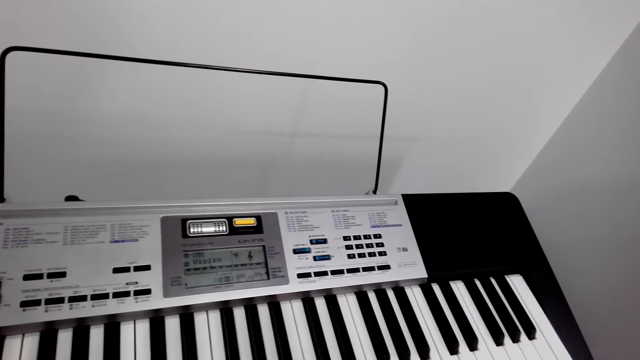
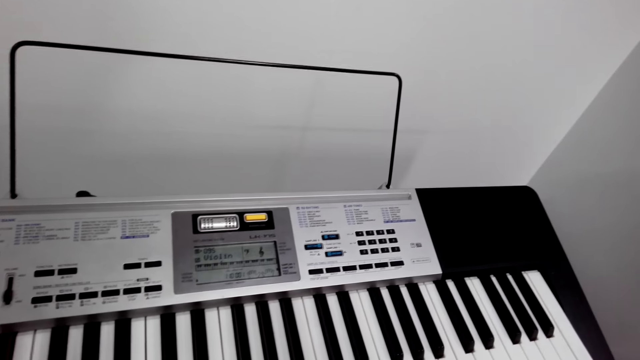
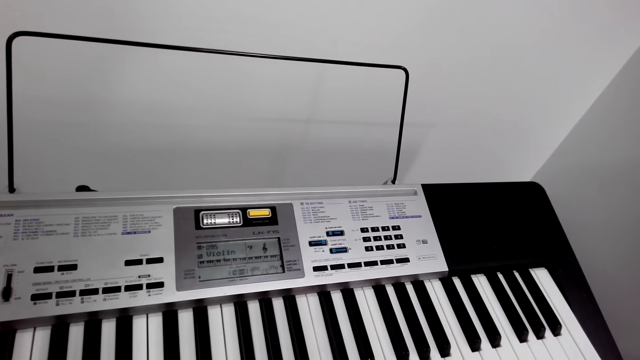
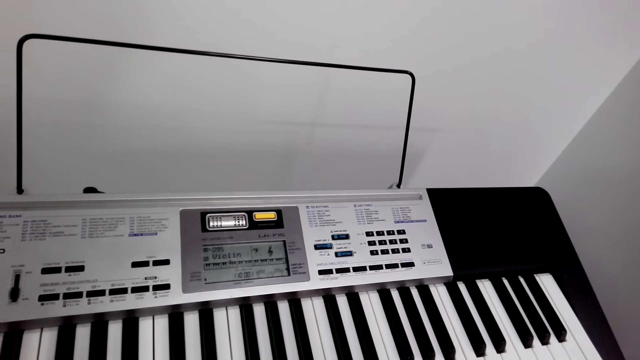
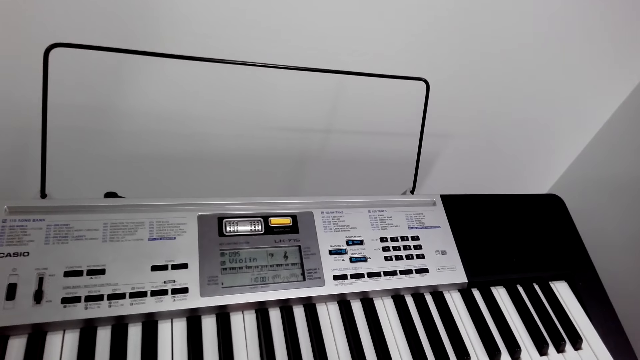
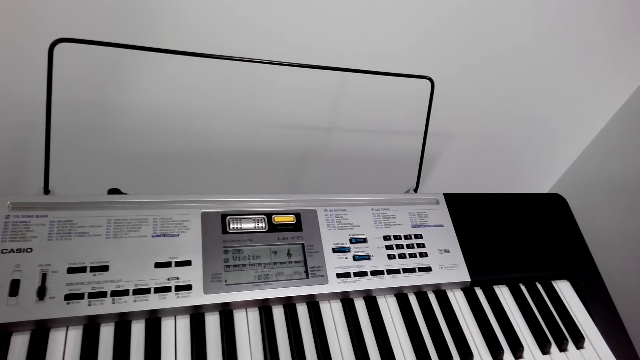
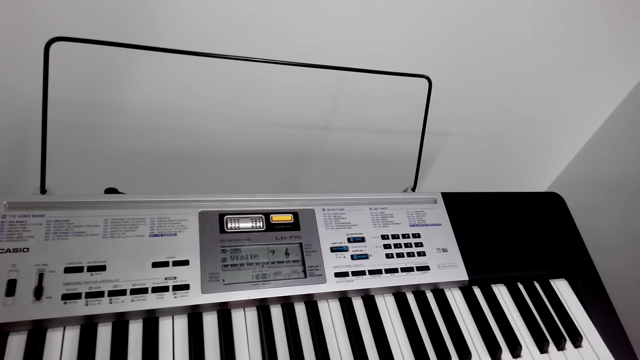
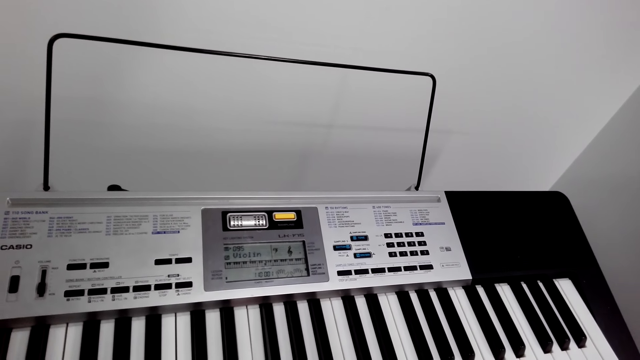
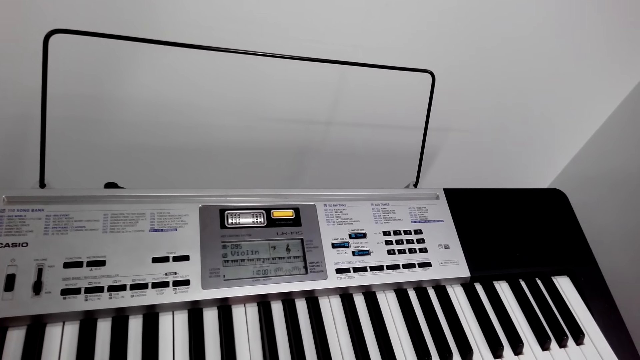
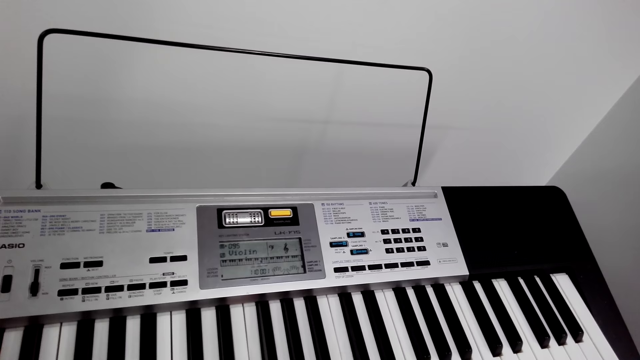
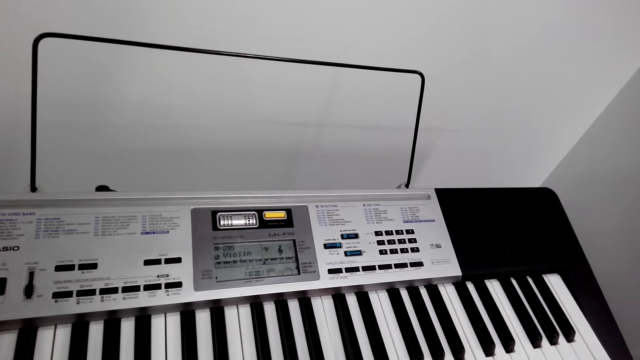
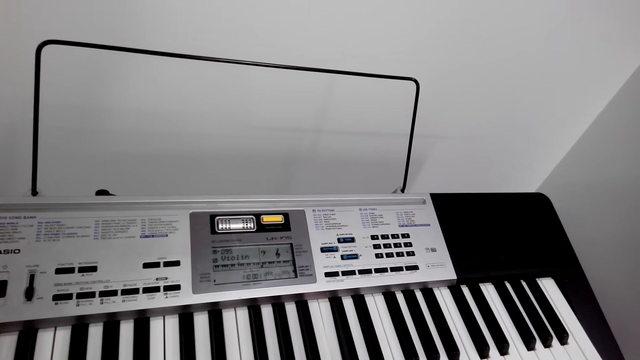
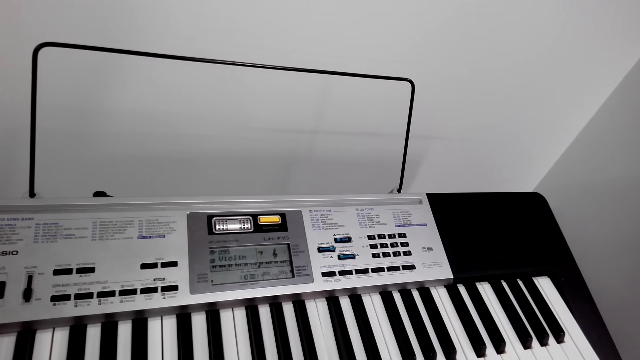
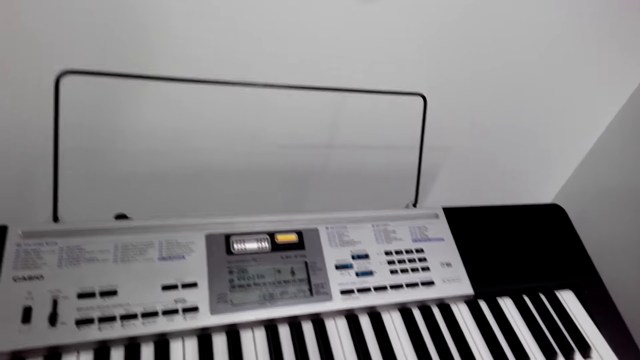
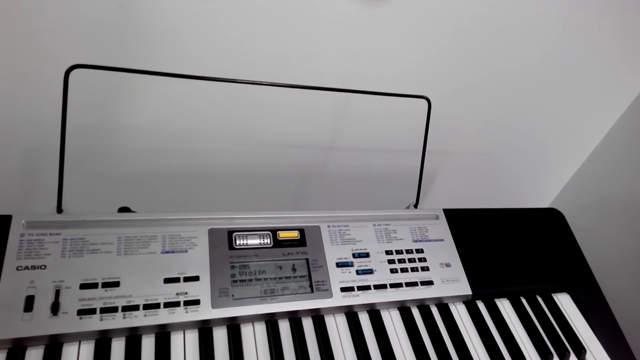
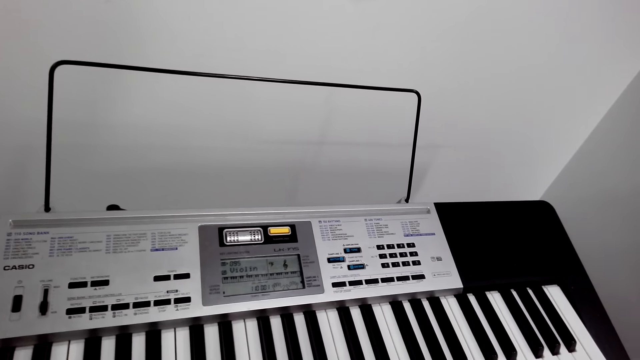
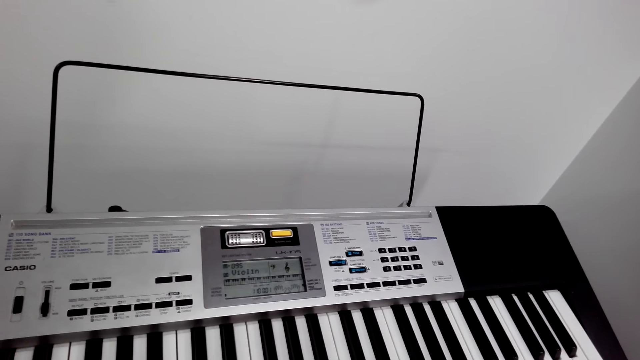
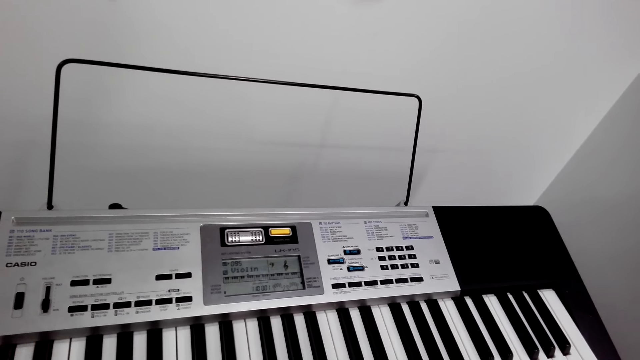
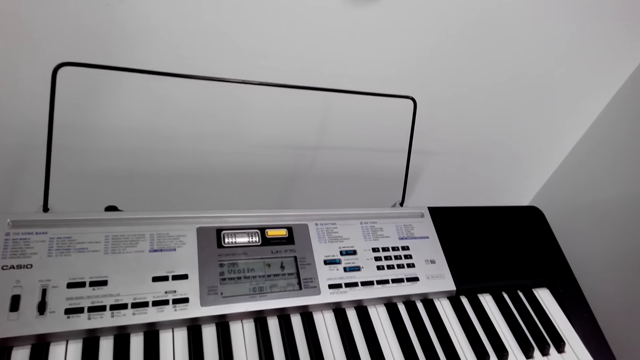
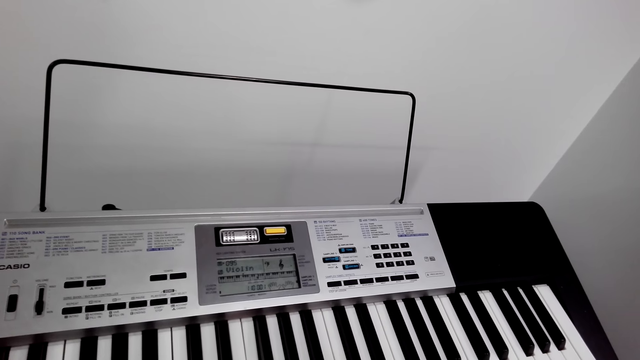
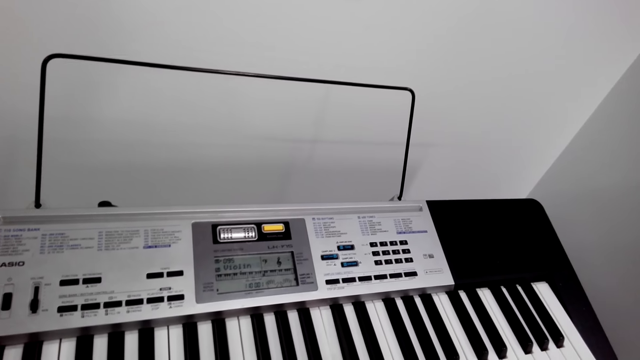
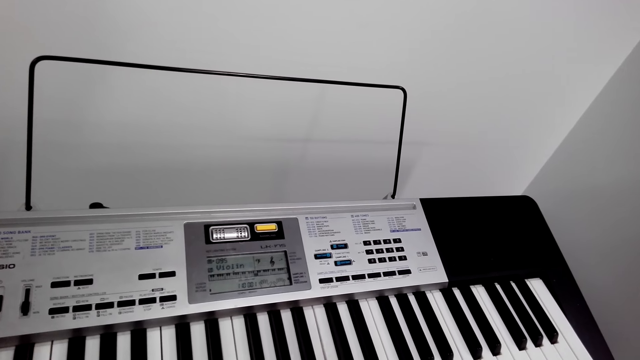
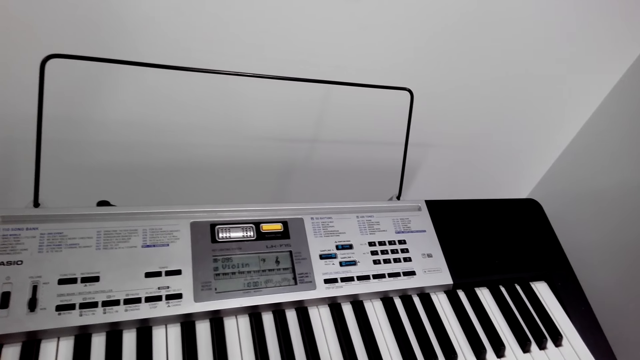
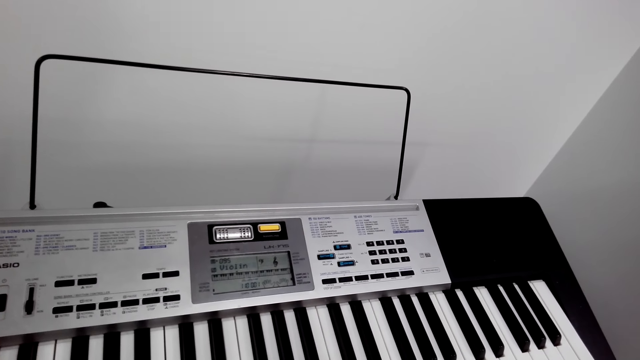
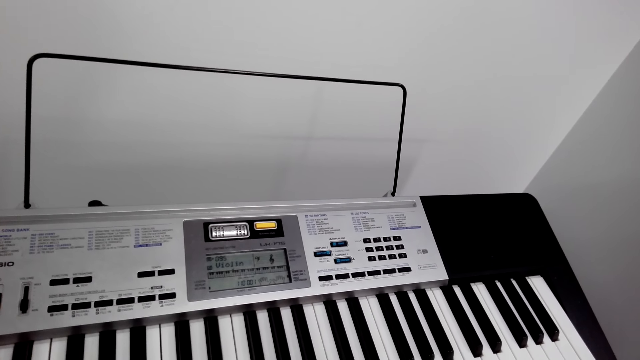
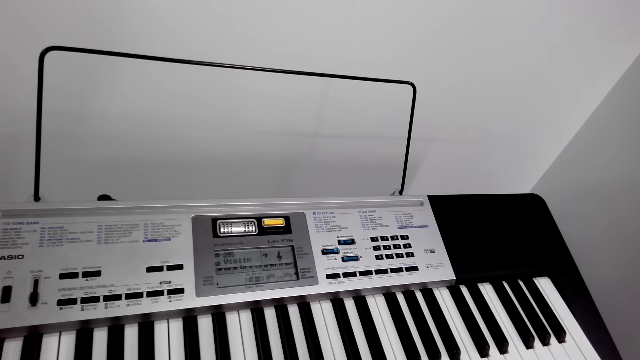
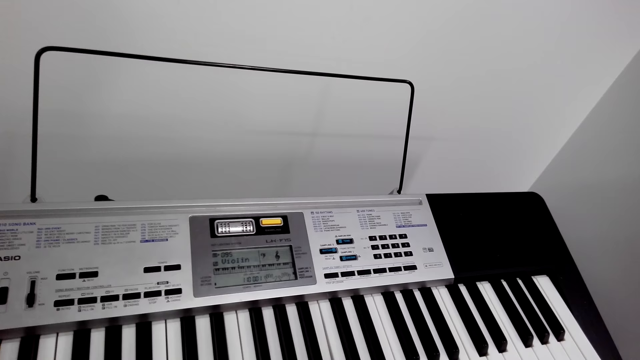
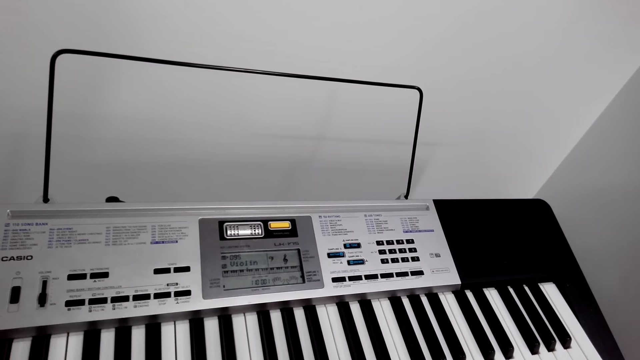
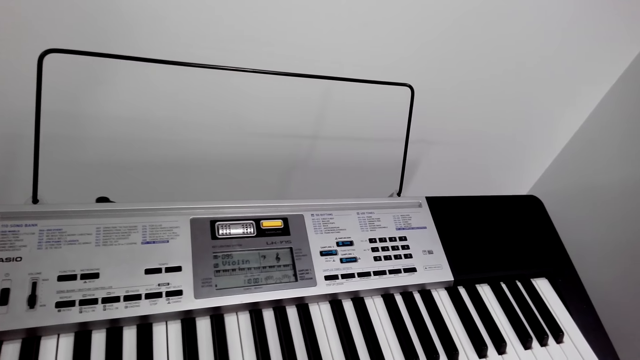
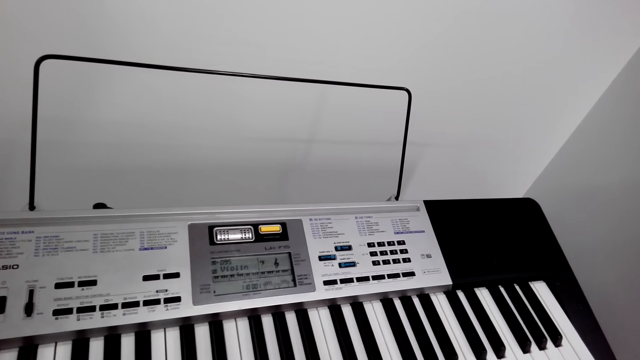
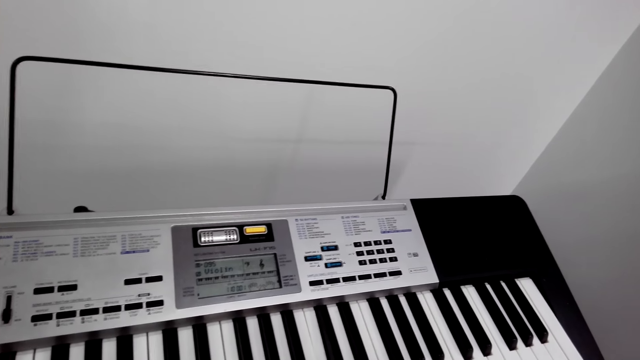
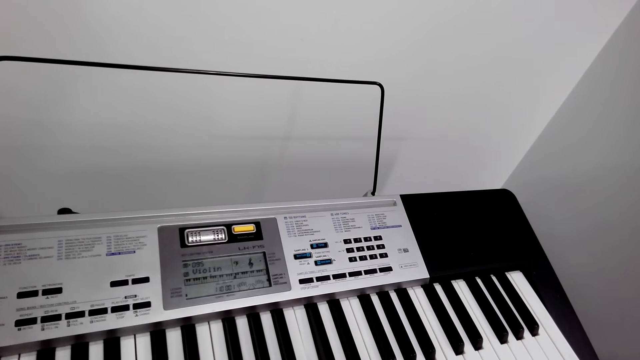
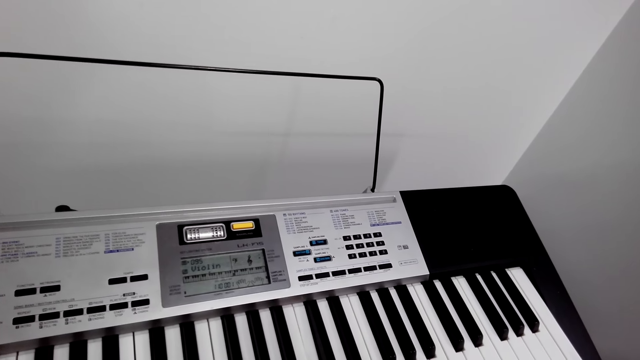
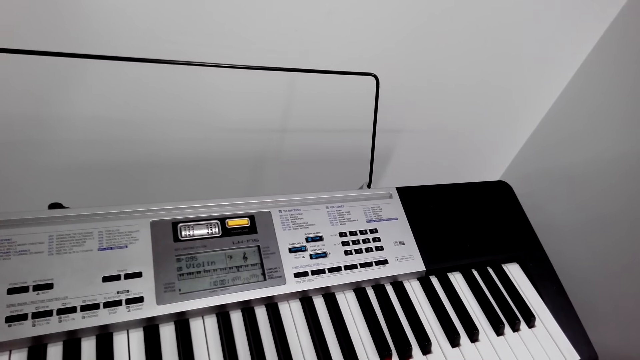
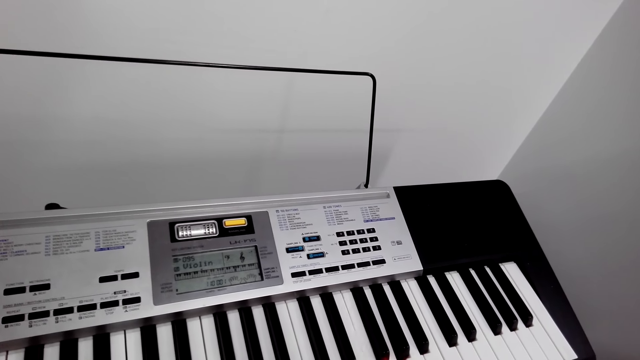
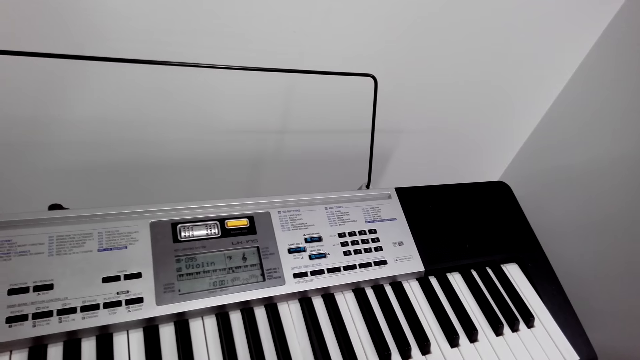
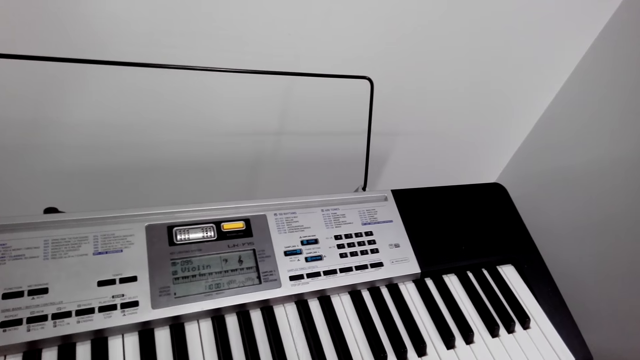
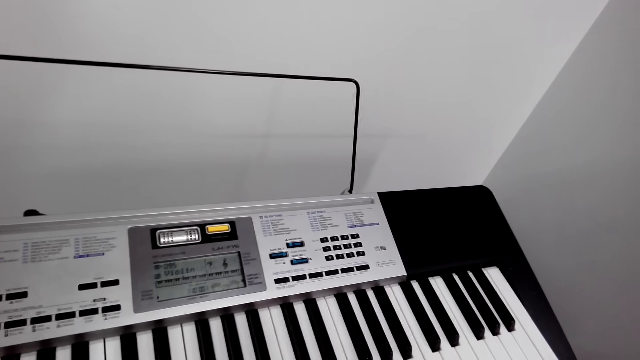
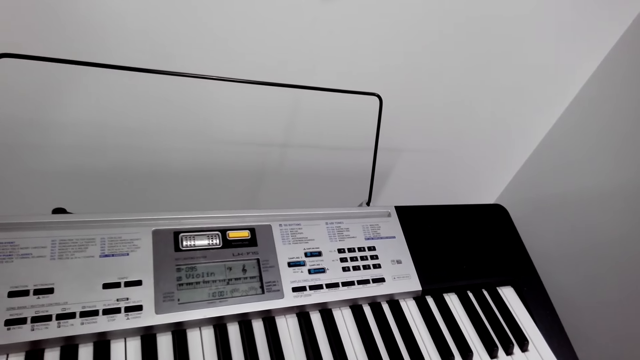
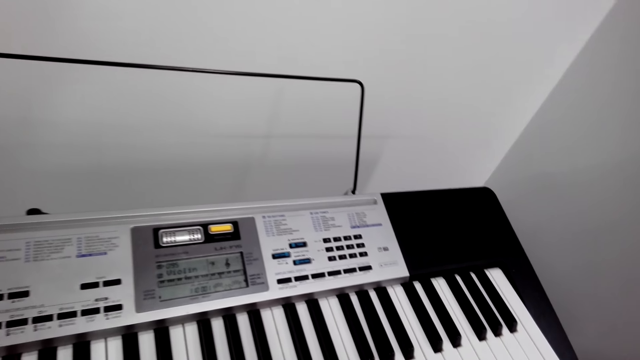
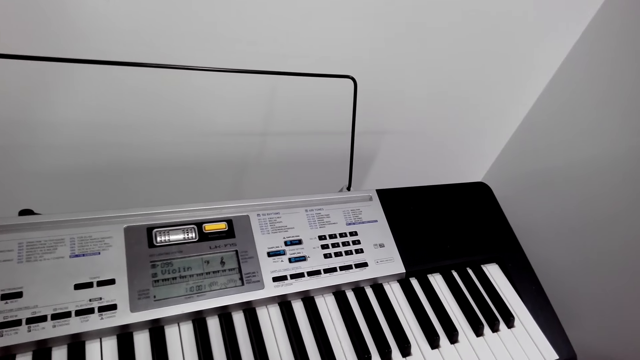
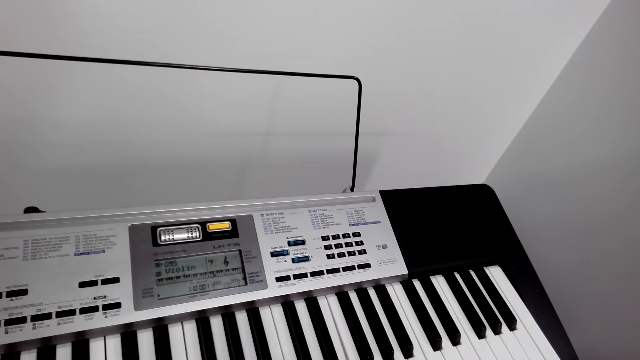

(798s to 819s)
The camera wearer plays a piano. They look around. They play the piano. They look around. They play the piano. They look around. They play the piano.
